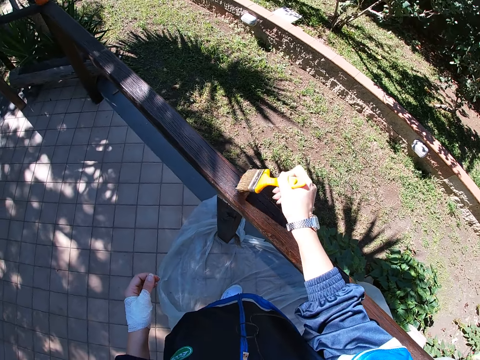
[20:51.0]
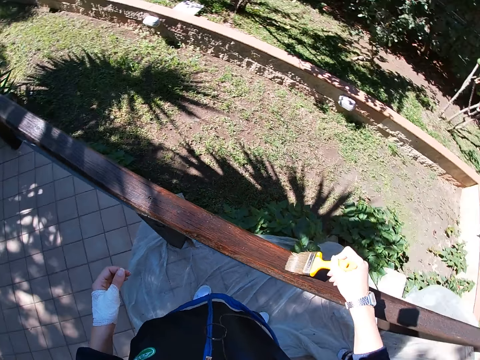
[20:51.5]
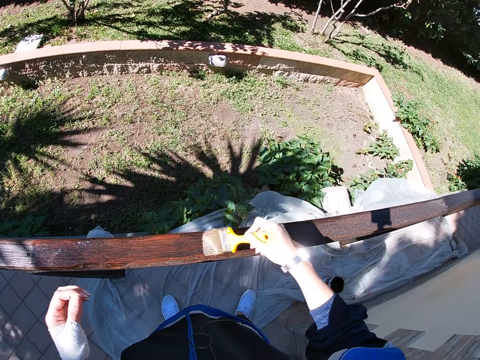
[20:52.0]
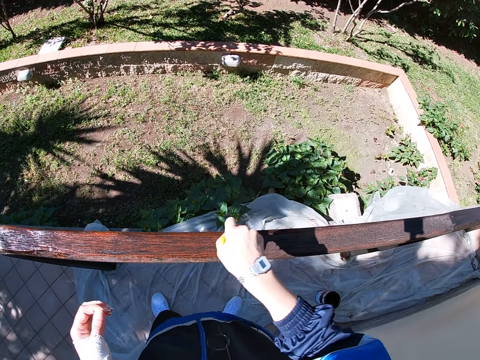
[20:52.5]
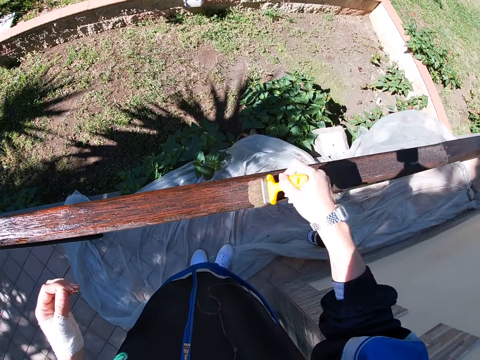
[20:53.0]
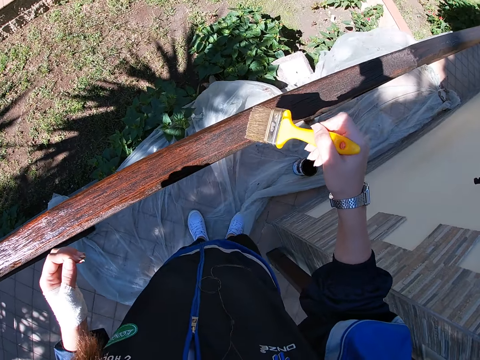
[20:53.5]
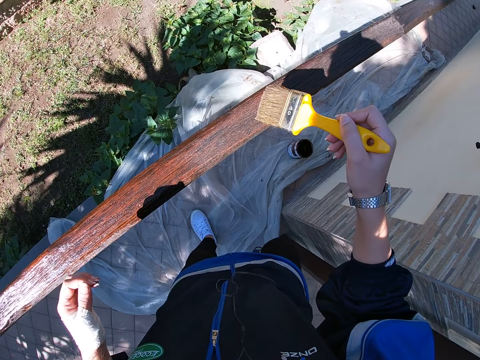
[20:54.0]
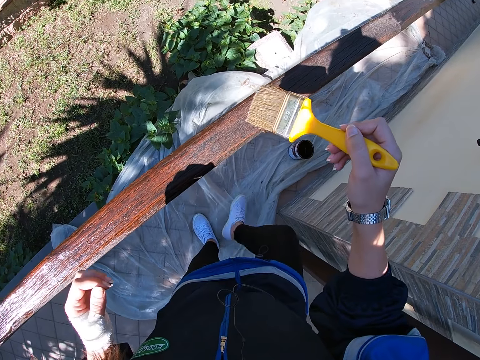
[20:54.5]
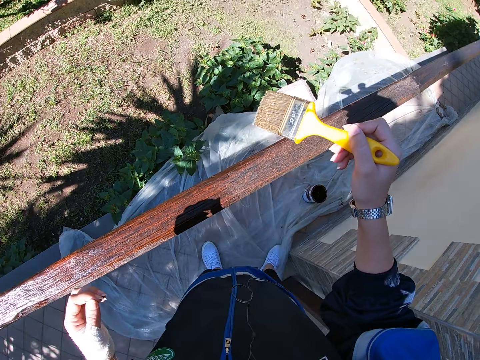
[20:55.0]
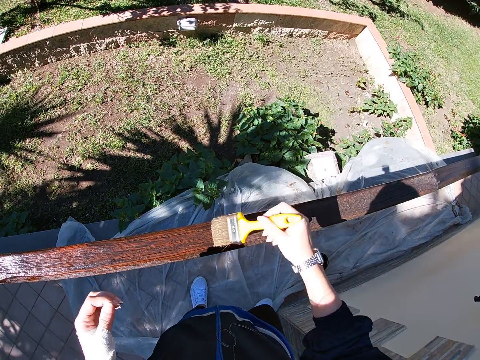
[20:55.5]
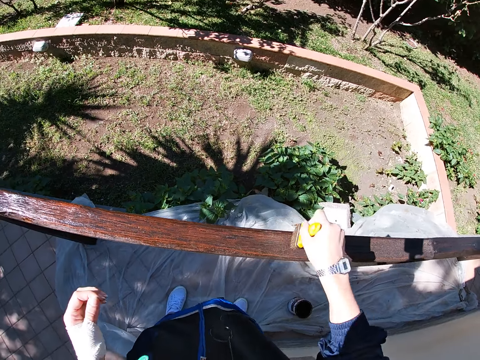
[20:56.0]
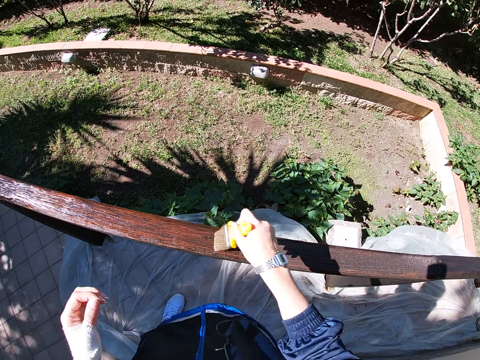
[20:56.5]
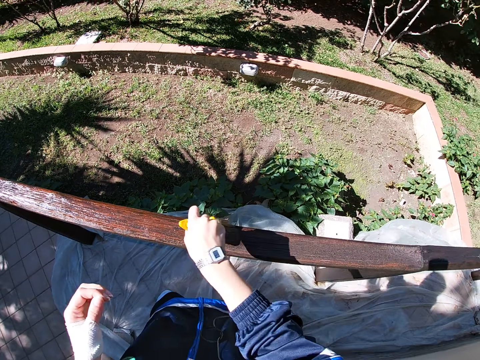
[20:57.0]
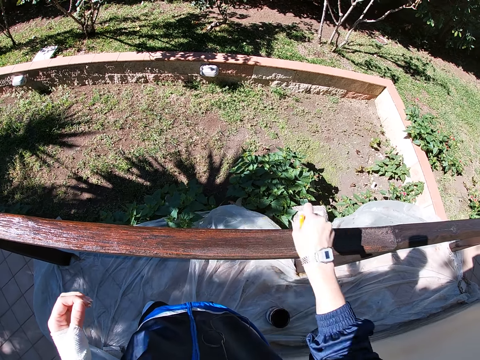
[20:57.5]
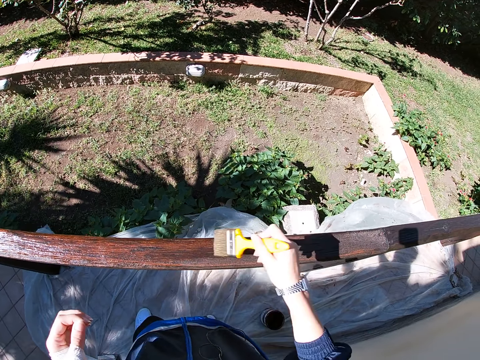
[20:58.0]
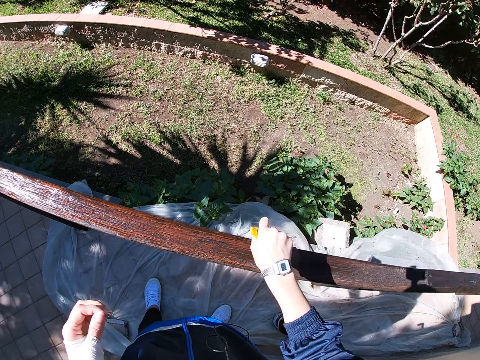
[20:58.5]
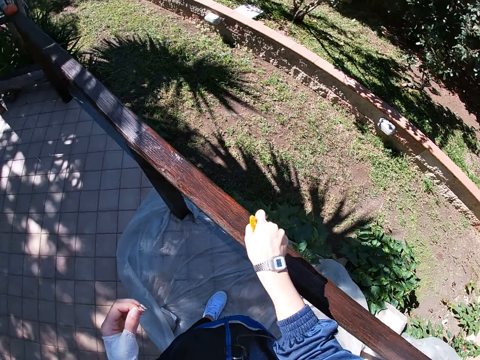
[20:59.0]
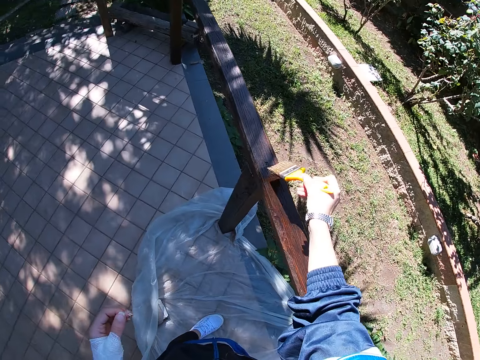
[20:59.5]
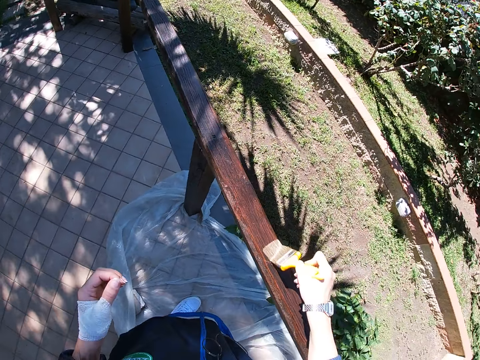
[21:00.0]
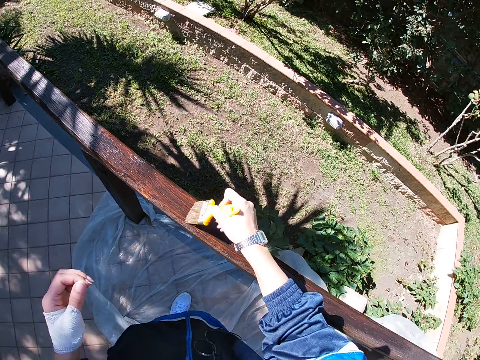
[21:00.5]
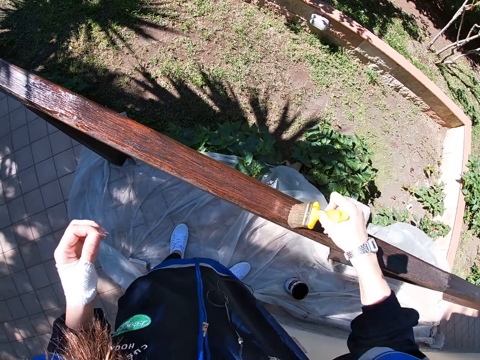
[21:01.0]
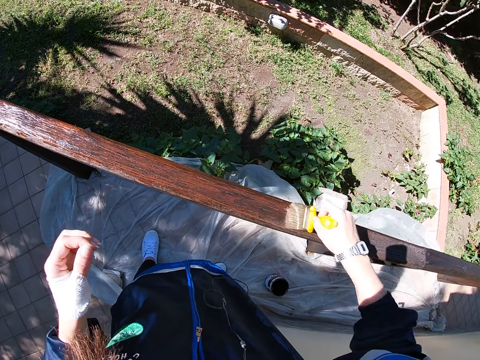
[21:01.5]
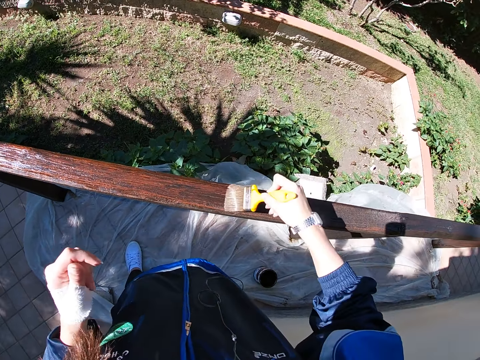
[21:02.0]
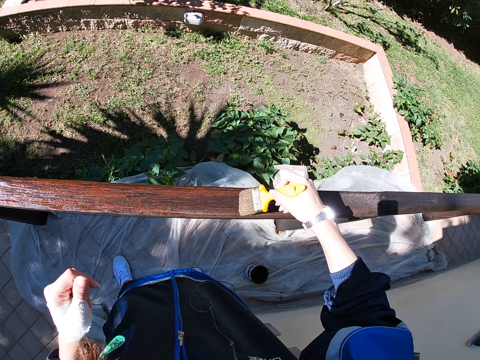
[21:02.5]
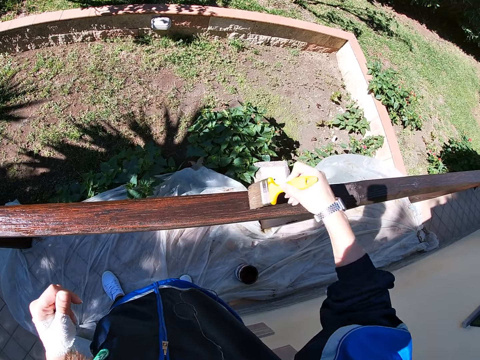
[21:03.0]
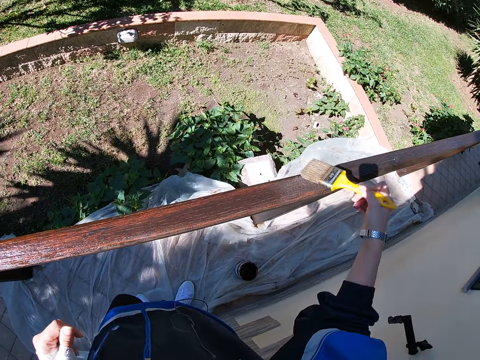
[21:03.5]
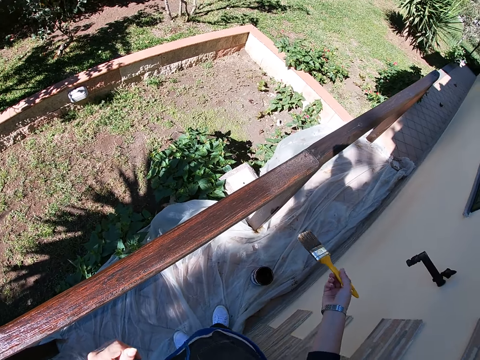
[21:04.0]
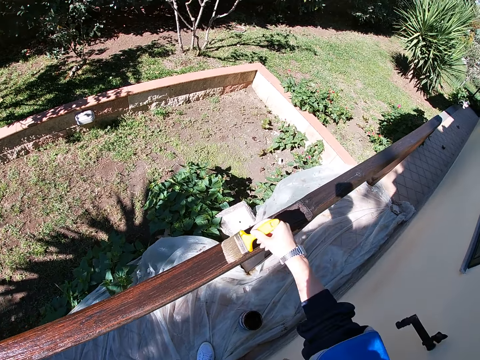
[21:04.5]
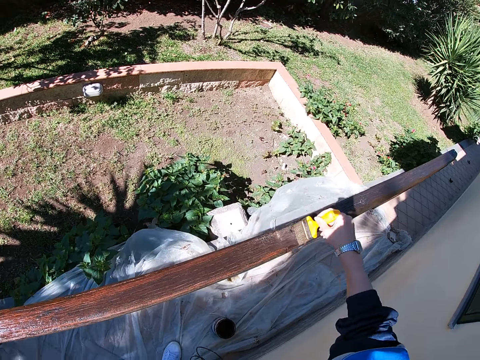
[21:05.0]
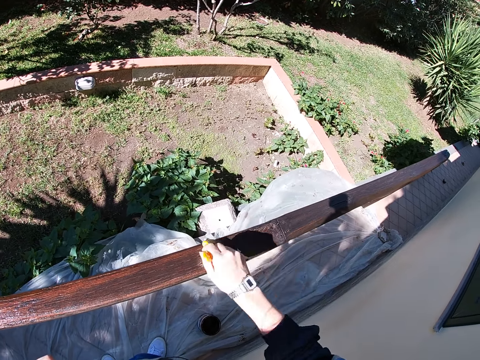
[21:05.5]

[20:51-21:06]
The camera wearer stops painting the balcony rail or front yard fence using a paint brush. He adjusts the nylon on the floor with his leg. He paints the upper part of the front yard fence with the paint brush.

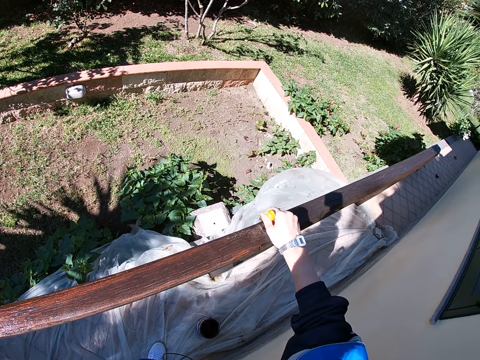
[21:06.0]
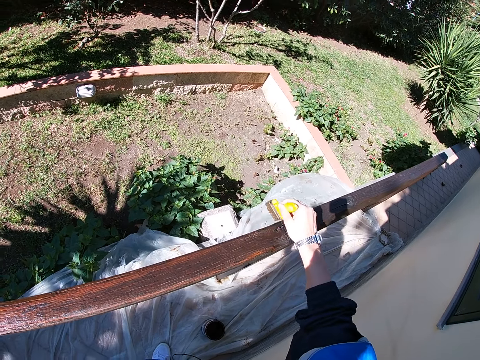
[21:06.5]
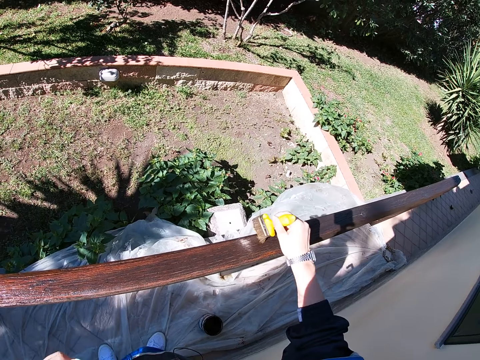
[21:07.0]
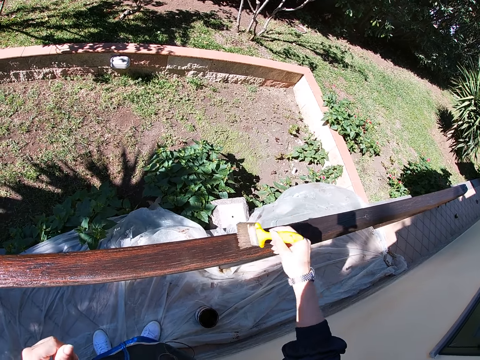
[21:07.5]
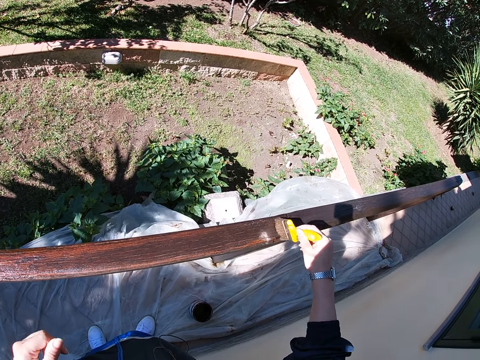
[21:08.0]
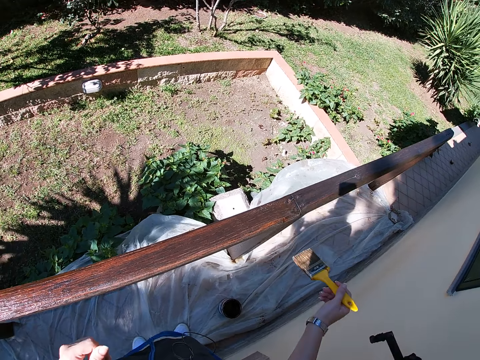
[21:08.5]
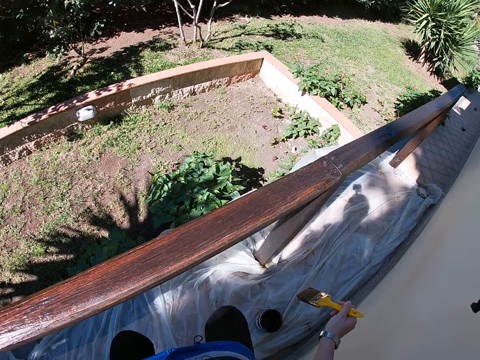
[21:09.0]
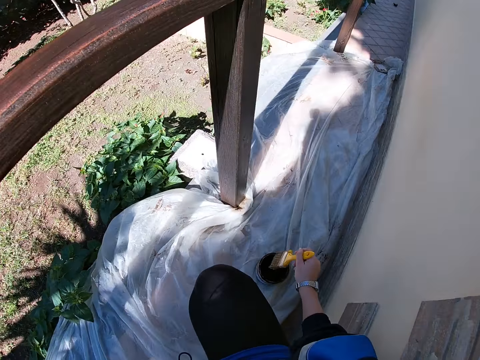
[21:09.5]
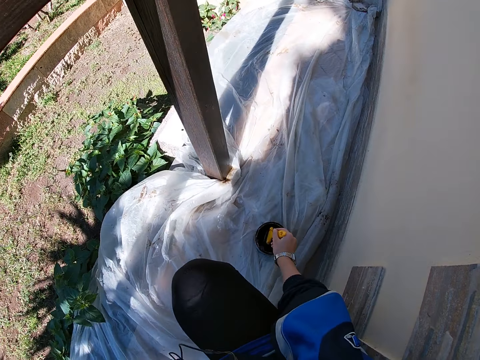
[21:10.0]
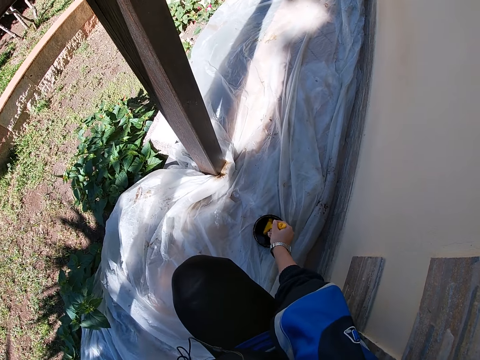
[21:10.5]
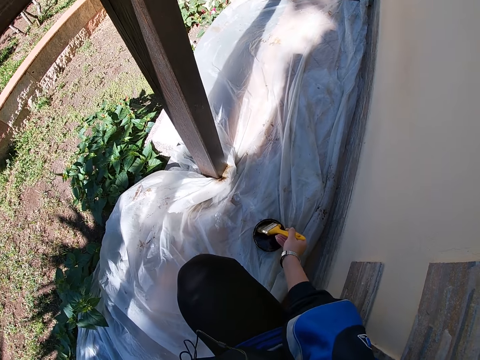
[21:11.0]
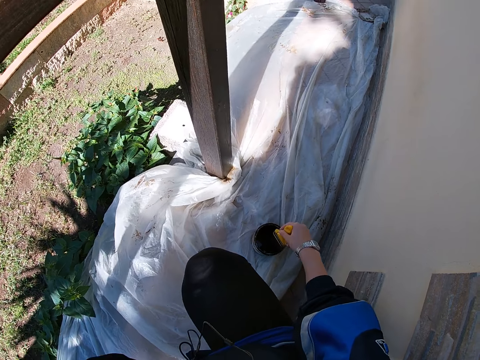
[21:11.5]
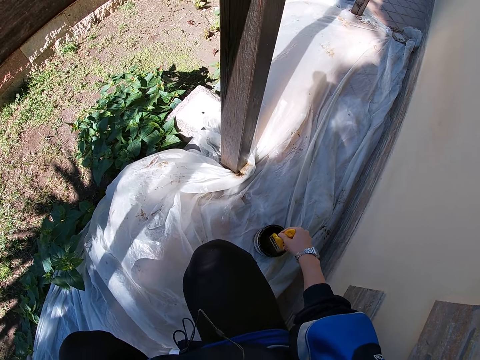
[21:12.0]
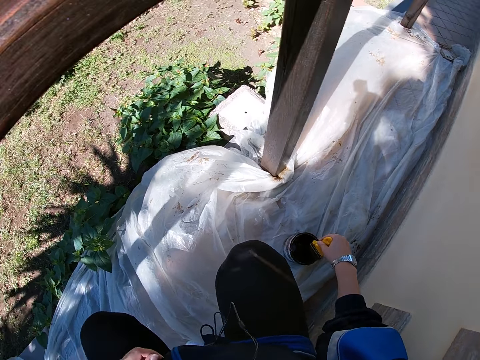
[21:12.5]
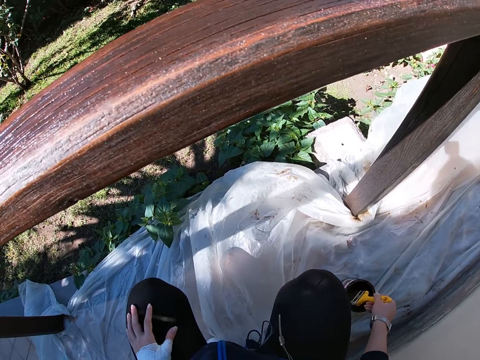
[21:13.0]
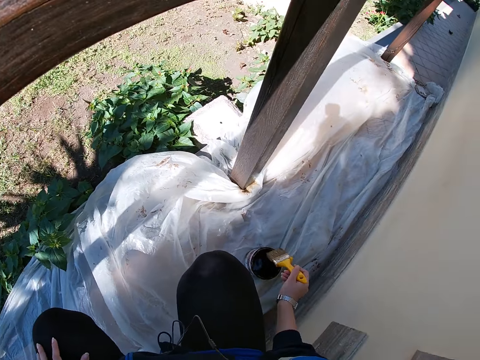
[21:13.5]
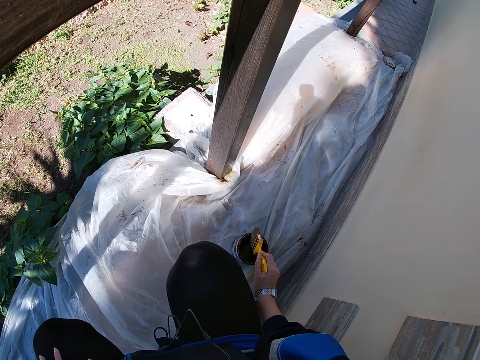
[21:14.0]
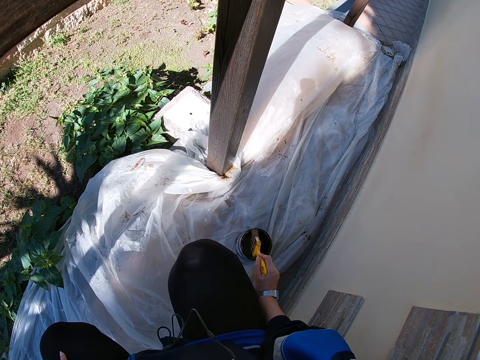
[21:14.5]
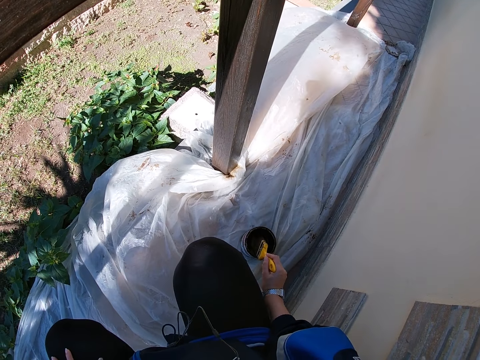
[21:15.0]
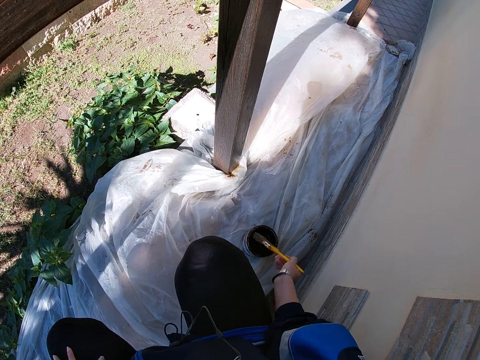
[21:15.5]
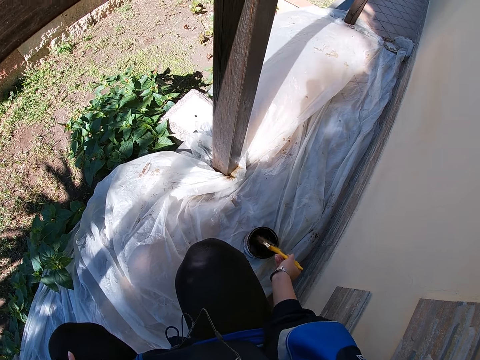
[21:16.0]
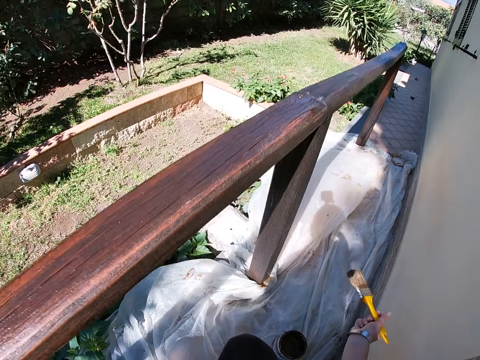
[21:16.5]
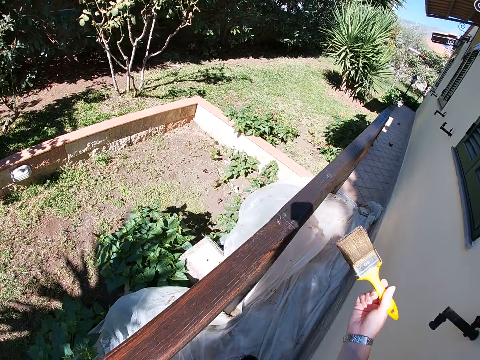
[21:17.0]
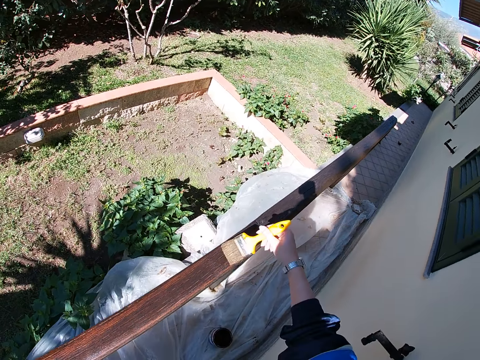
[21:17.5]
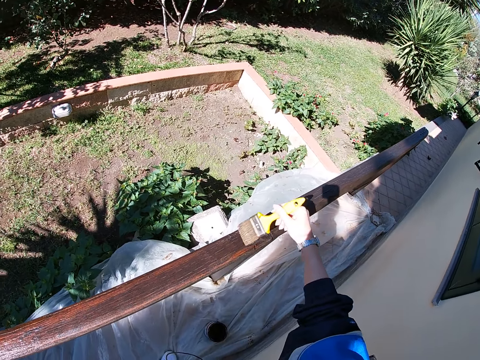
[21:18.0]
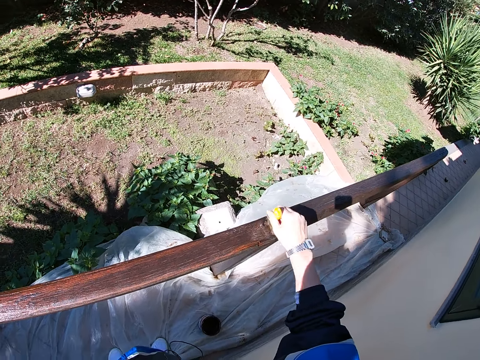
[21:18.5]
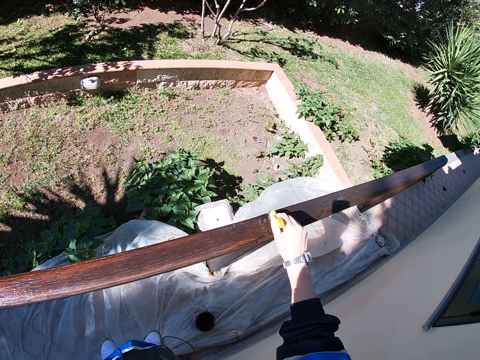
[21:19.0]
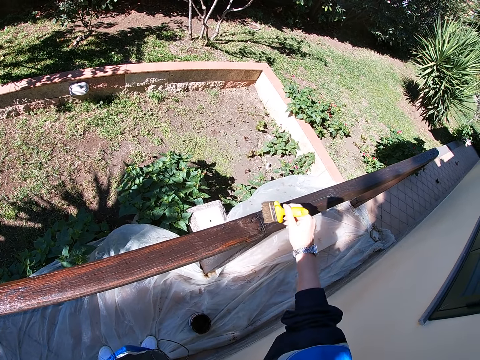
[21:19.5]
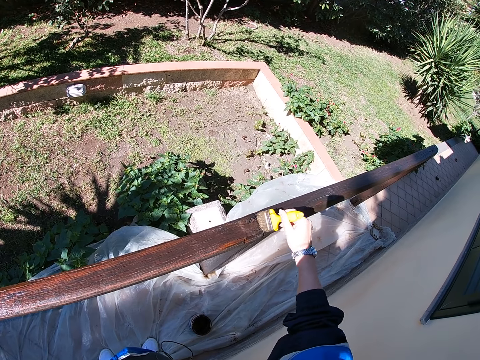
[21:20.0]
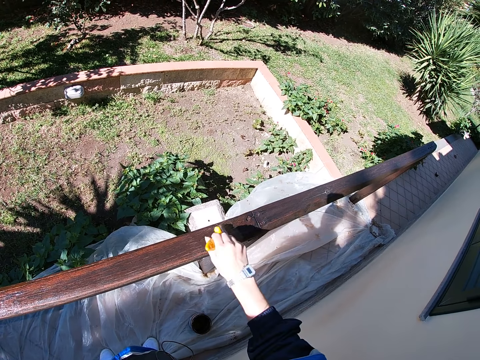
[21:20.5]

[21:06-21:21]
The camera wearer squats. They dip the paint brush into the paint in the tin. They adjust the paint on the paint brush. They raise the paint brush towards the balcony rail or front yard fence. They paint the upper part of the front yard fence with the paint brush.
